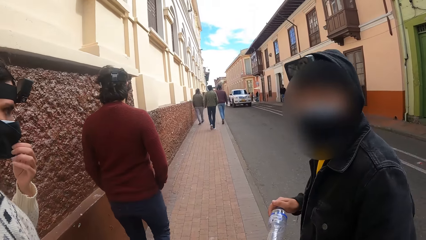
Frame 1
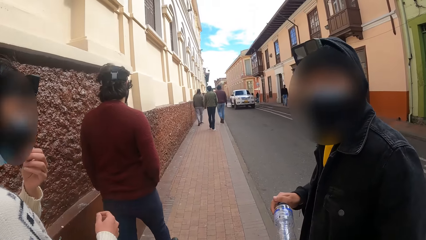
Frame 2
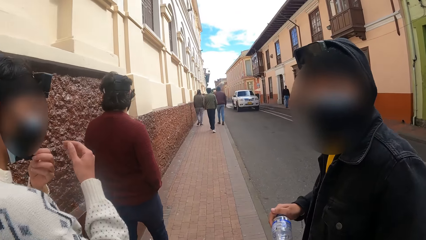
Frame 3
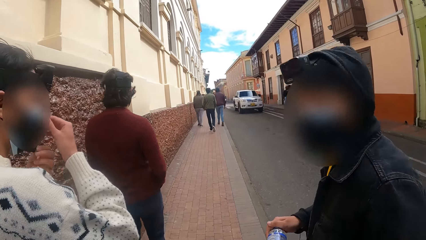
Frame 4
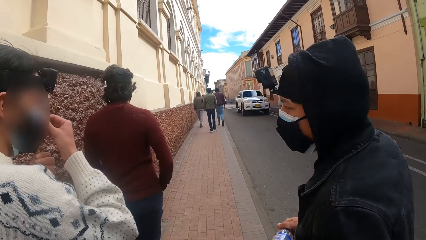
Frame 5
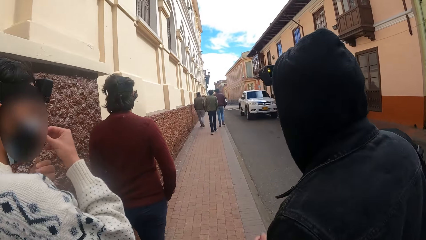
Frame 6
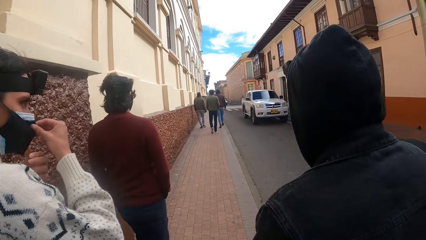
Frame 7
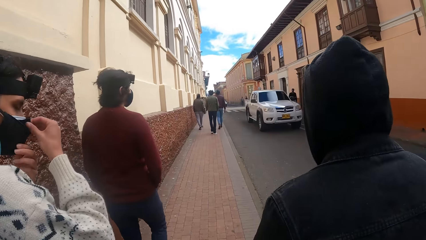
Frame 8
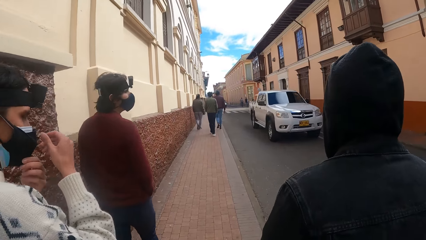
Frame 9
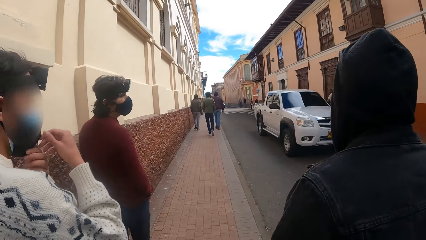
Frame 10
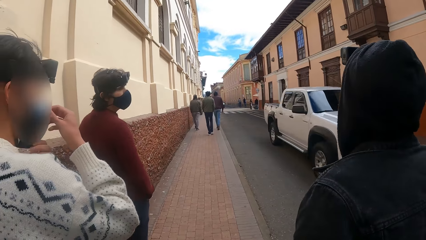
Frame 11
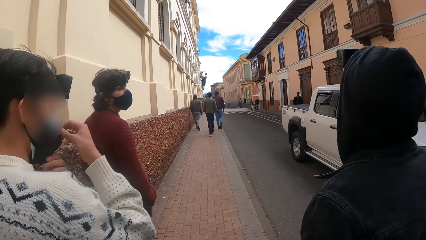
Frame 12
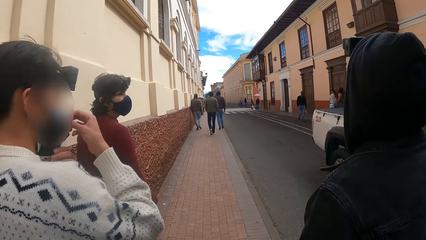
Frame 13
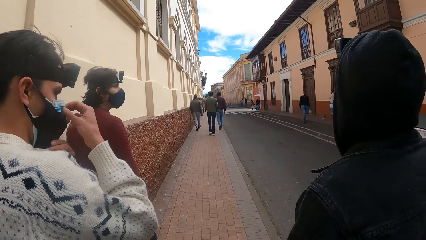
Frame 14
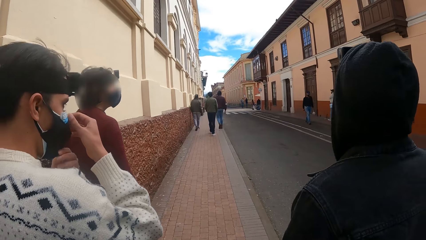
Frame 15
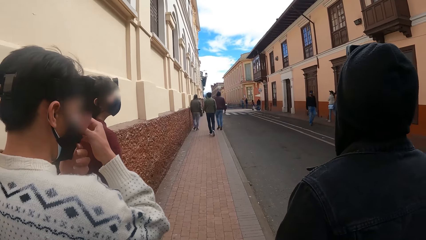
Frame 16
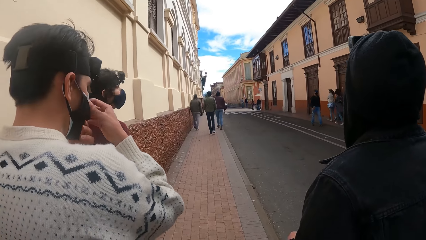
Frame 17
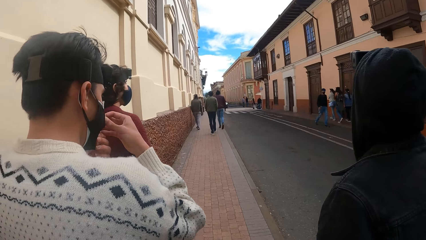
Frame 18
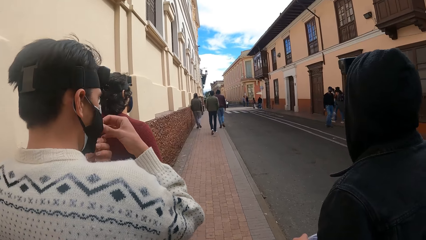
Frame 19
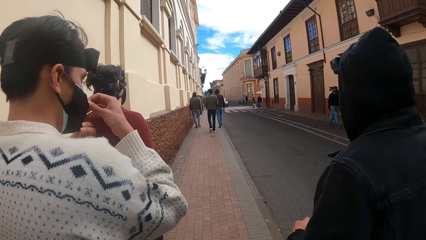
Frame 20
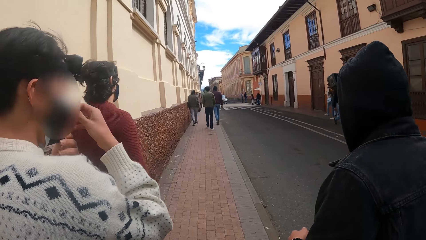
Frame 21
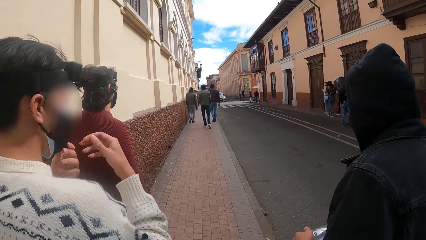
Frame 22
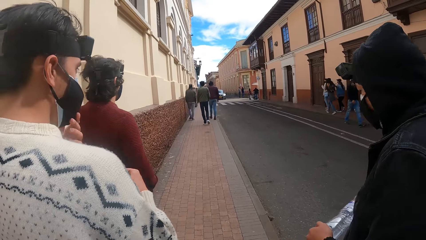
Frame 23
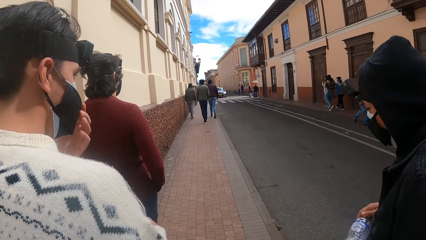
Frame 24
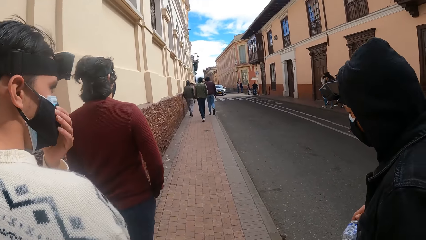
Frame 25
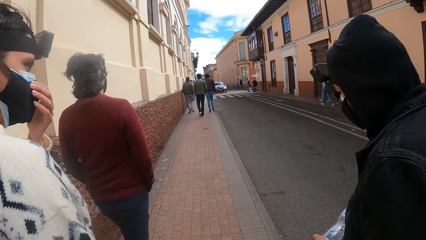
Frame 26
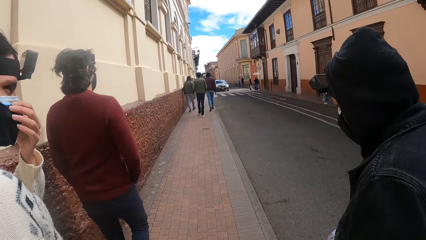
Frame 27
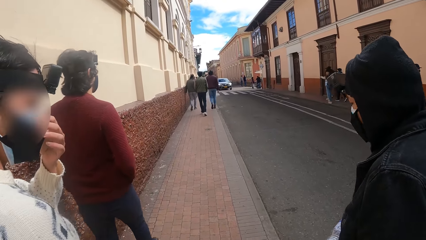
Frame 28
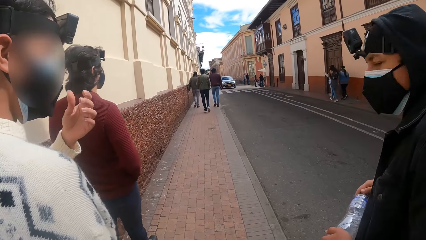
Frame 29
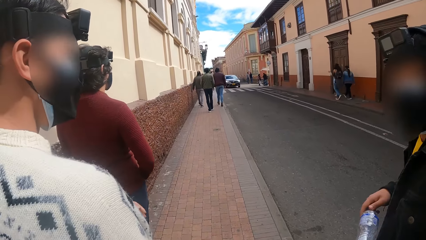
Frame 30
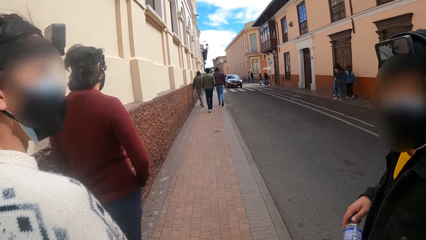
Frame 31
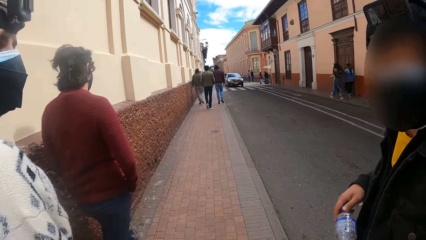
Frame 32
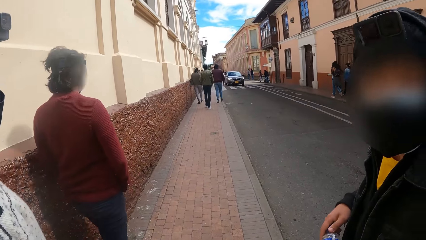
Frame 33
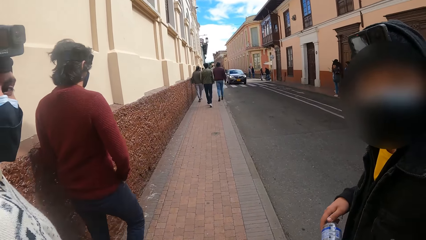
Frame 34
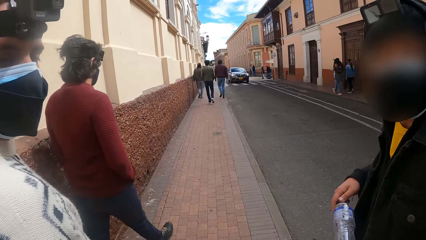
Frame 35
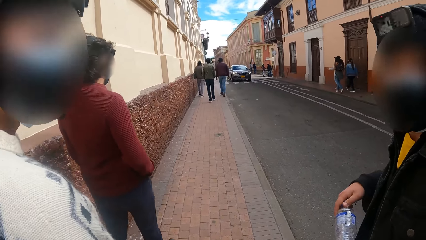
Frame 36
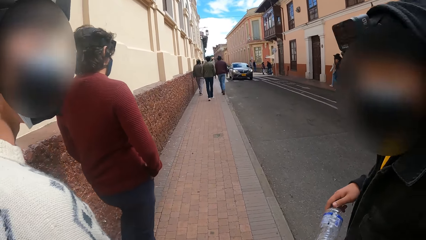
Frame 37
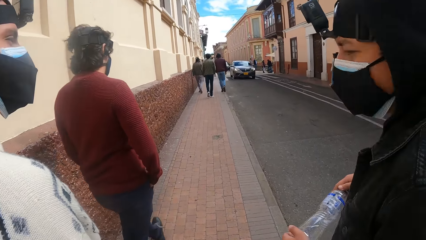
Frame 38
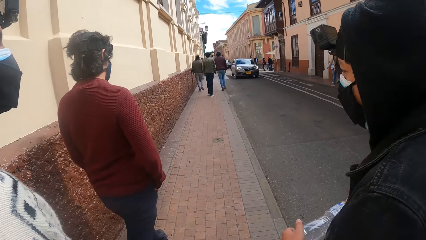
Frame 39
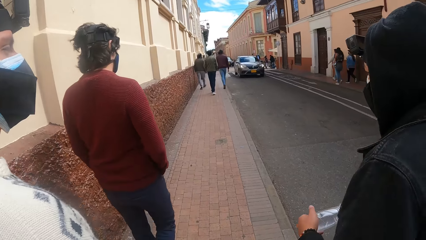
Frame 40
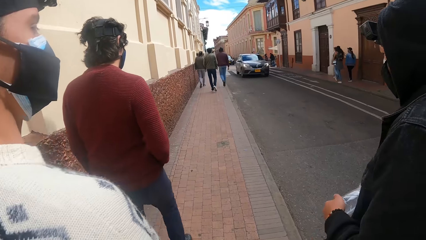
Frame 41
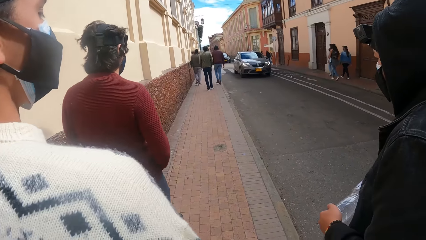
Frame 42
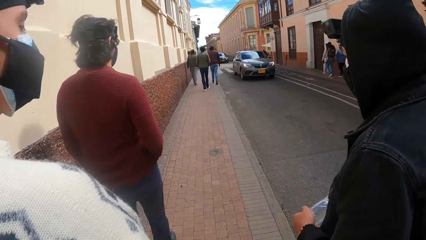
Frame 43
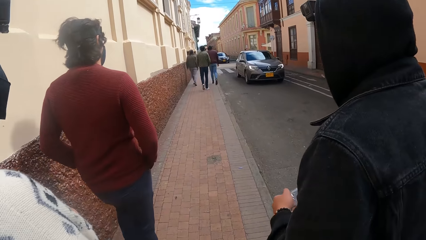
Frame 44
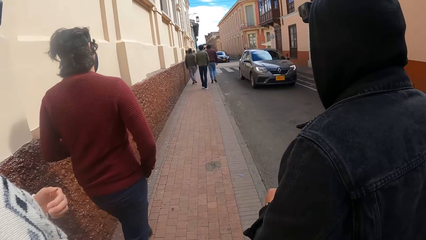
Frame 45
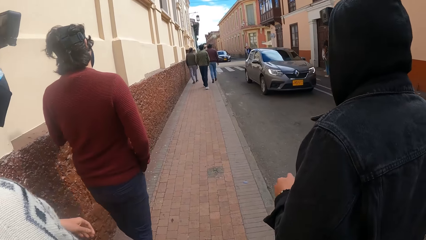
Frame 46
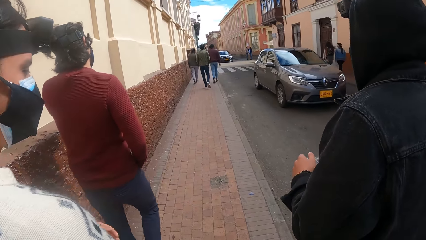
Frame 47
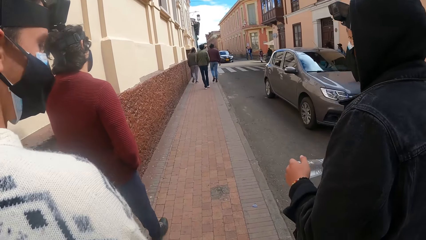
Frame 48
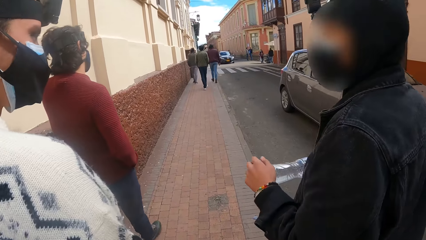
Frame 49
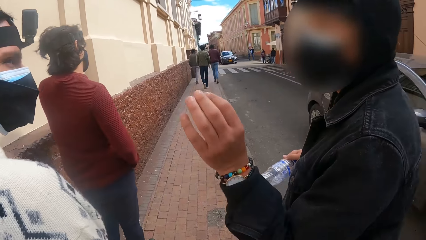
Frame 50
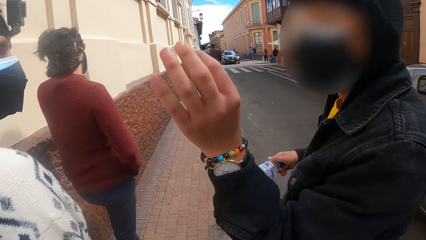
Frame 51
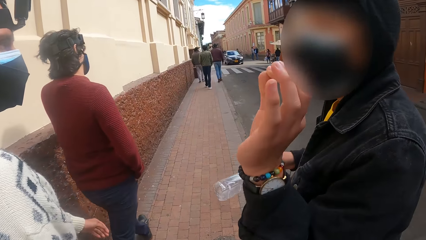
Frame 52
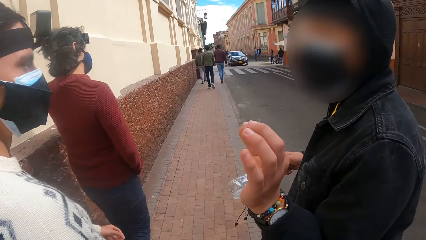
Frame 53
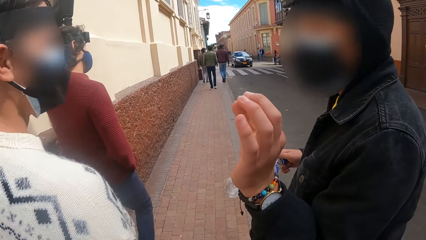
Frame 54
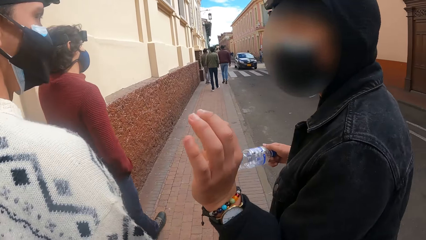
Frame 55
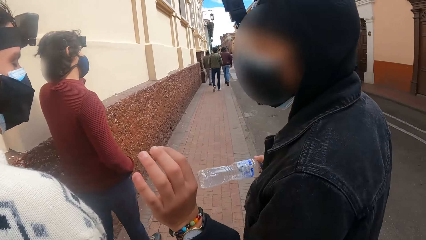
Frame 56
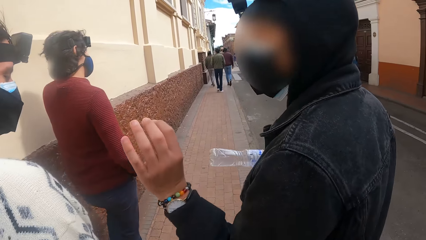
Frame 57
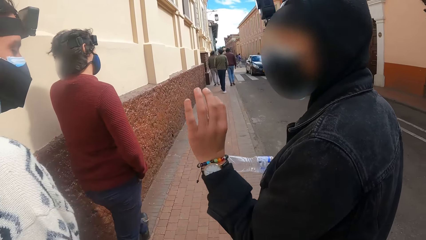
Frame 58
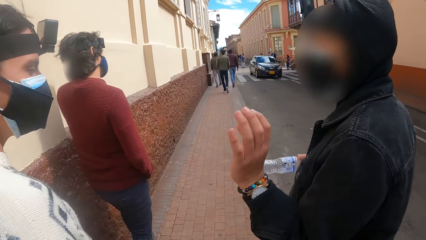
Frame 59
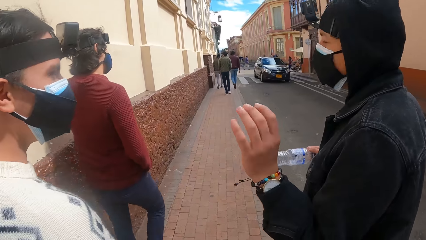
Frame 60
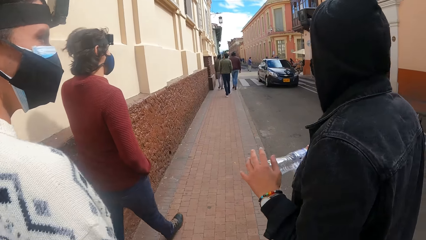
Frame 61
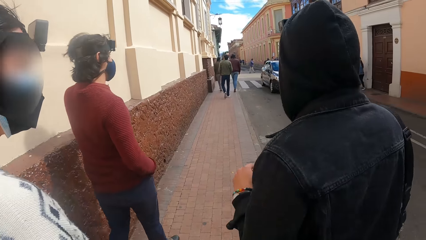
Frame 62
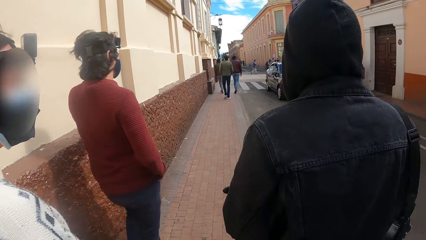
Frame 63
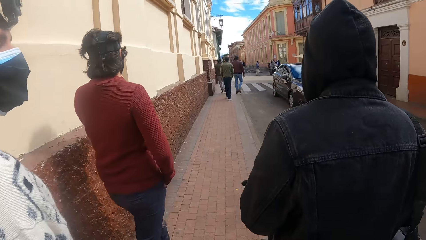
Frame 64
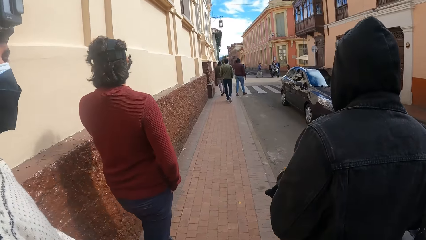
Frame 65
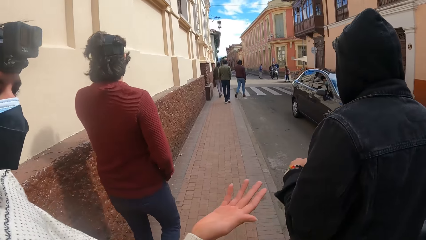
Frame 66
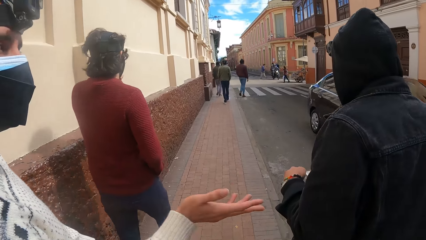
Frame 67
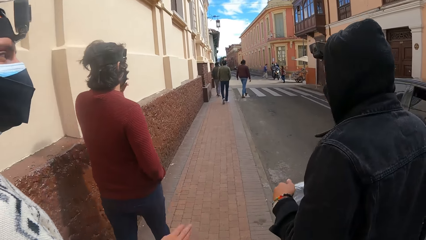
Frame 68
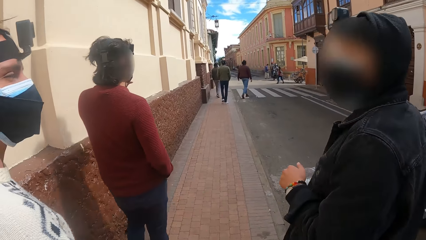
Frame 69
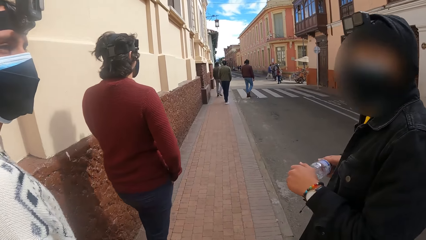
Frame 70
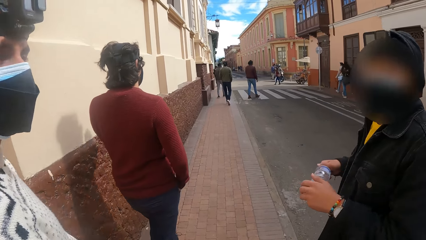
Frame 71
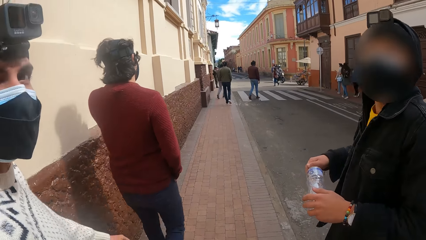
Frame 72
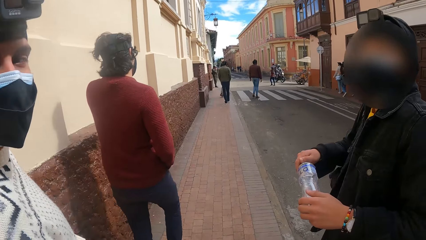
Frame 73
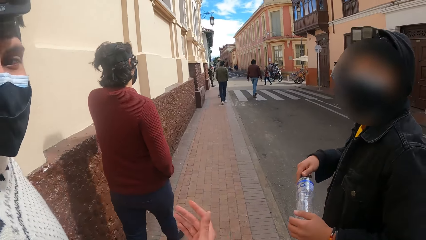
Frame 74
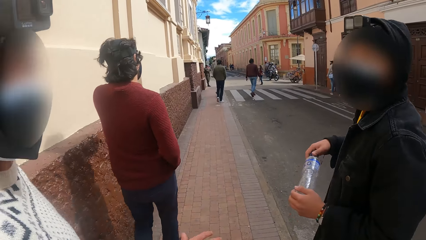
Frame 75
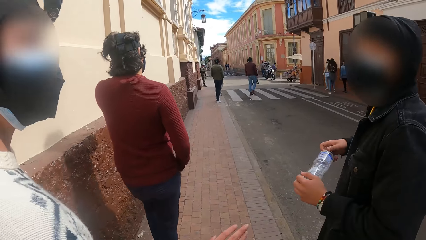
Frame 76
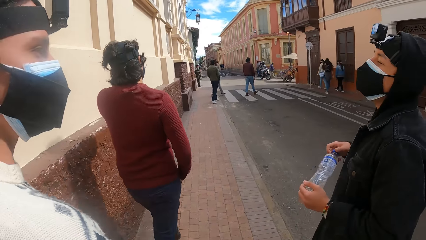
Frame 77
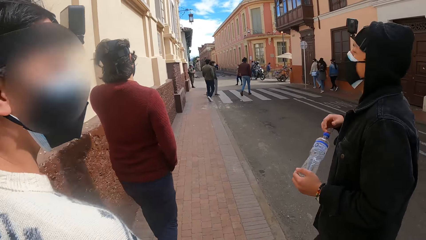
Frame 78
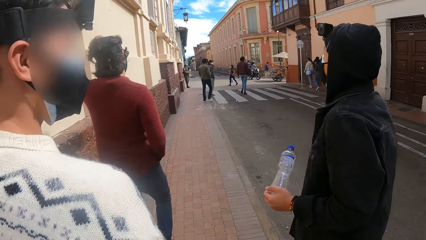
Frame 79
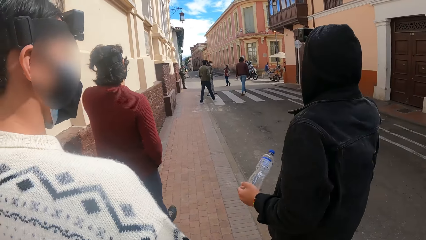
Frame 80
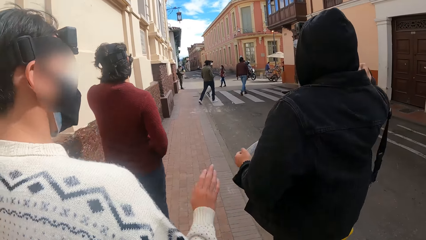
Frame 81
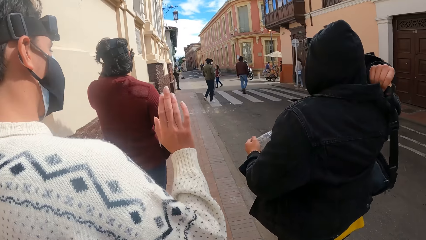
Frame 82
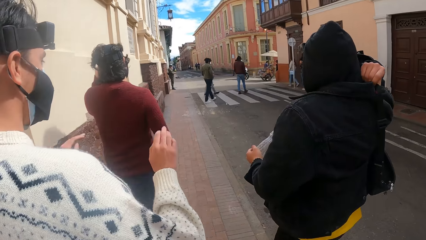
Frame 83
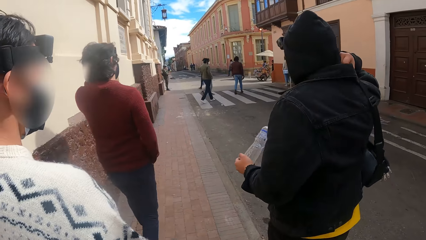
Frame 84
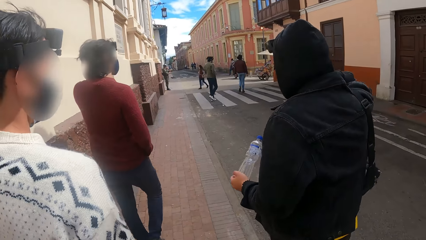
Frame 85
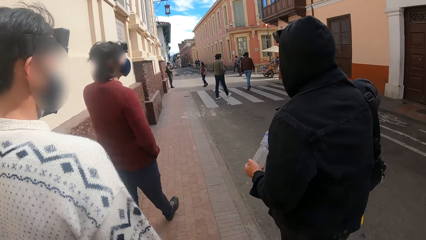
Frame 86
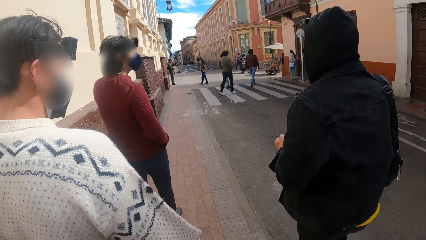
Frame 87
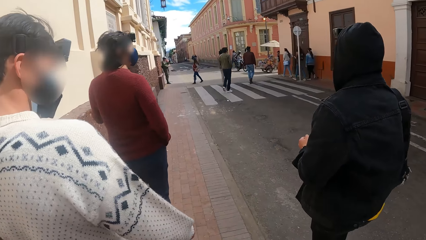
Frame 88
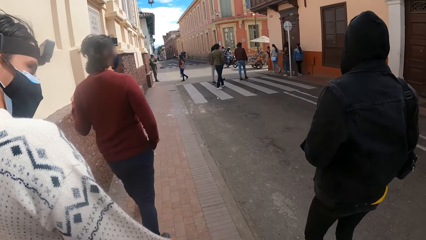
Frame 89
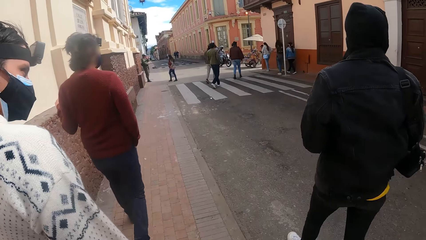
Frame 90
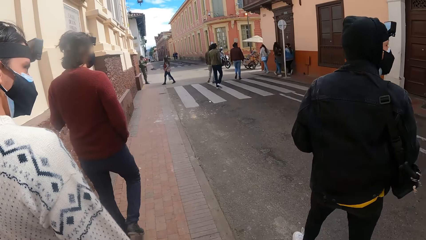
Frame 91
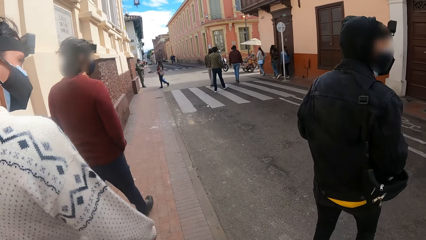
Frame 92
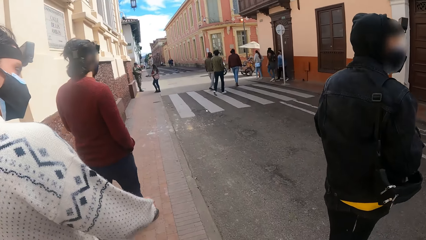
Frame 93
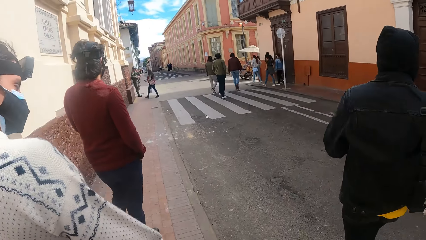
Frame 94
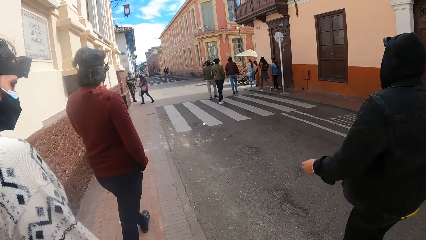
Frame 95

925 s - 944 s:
The man touches the face mask on his face with his hands. A man moves his hand. Another man adjusts the bag around his shoulder with his right hand.
